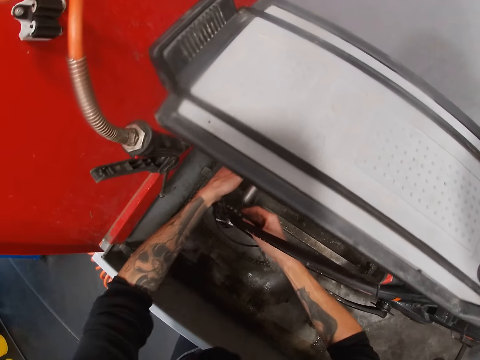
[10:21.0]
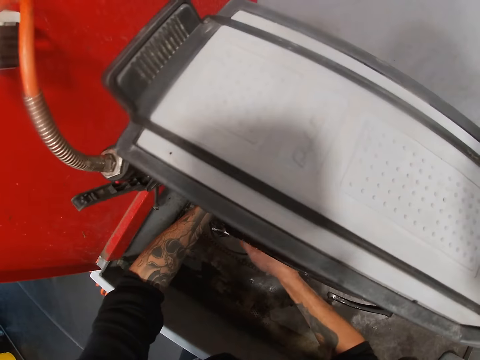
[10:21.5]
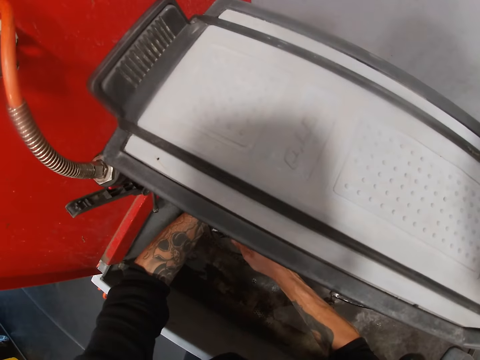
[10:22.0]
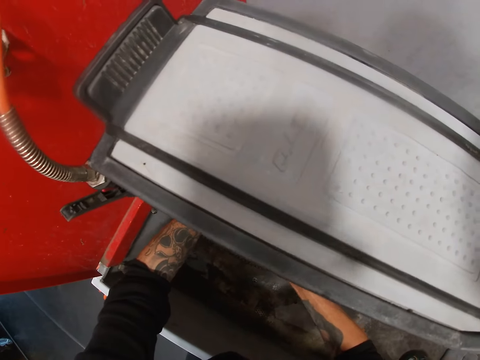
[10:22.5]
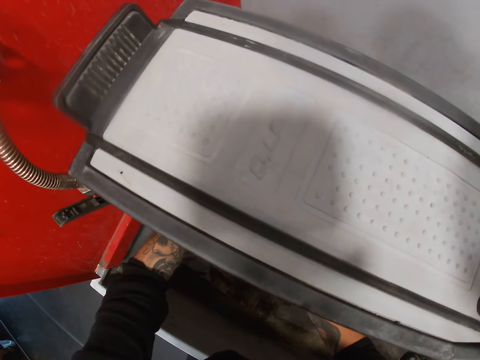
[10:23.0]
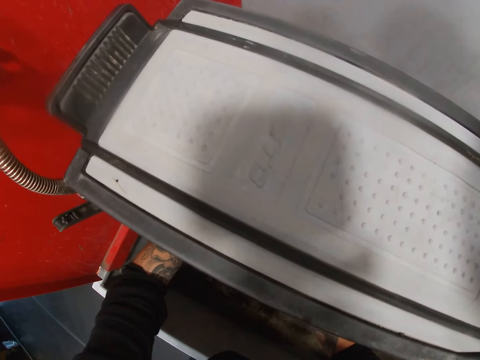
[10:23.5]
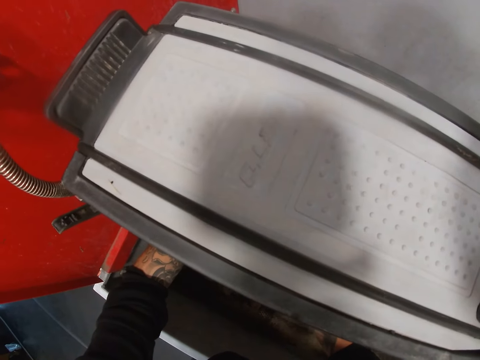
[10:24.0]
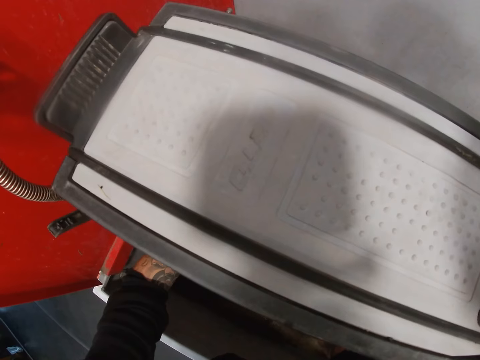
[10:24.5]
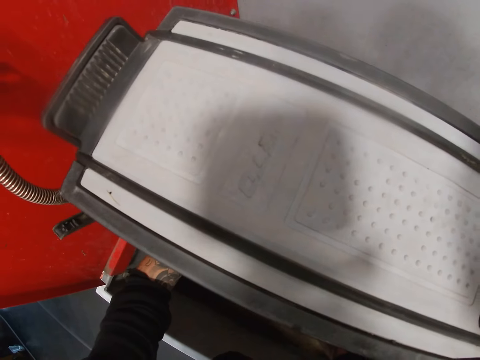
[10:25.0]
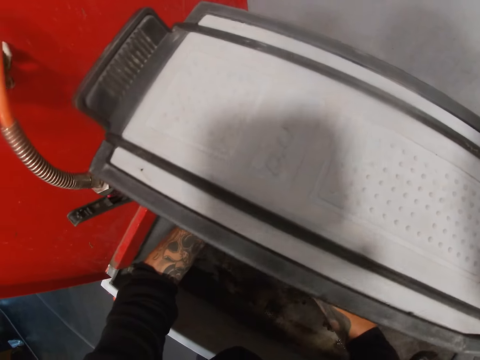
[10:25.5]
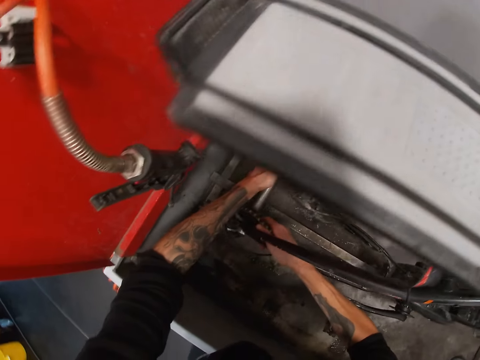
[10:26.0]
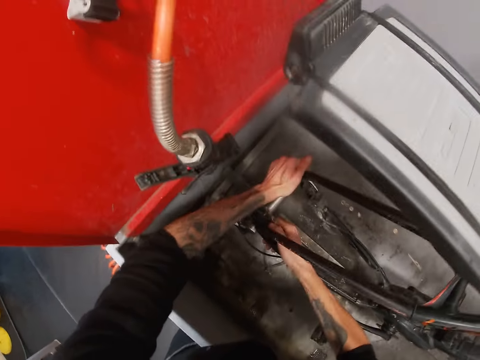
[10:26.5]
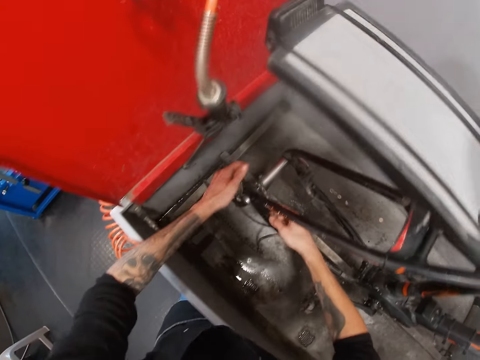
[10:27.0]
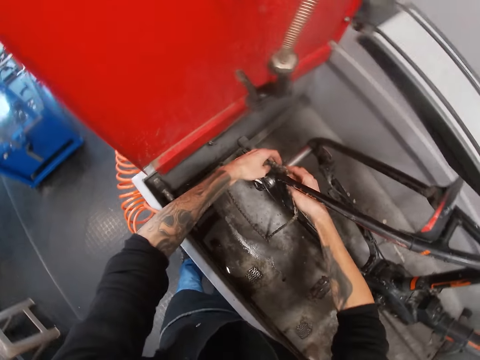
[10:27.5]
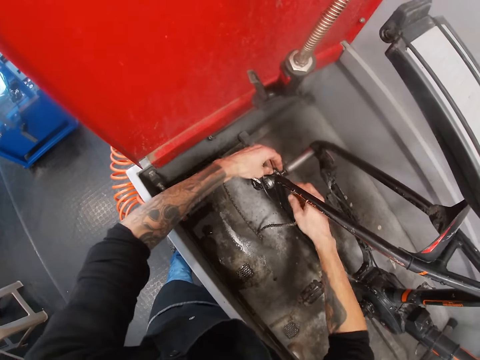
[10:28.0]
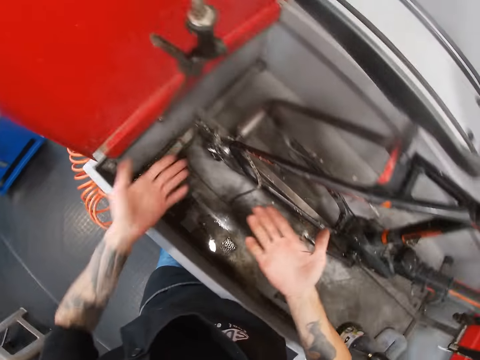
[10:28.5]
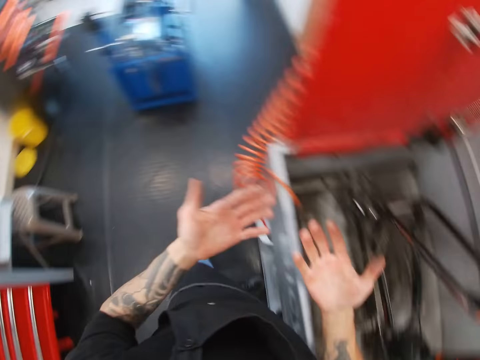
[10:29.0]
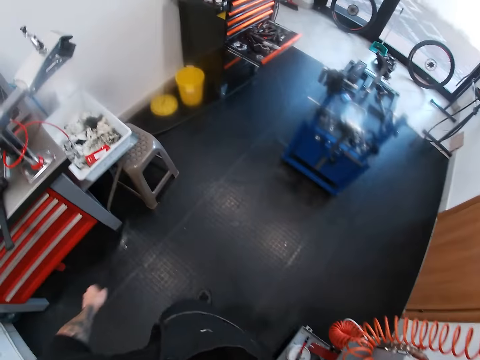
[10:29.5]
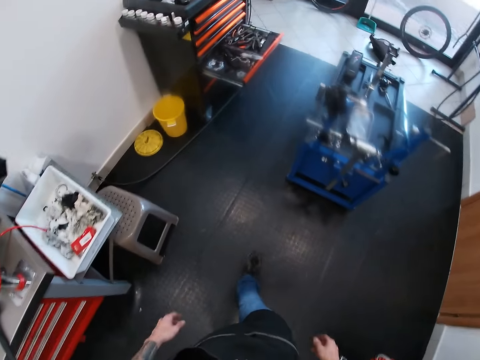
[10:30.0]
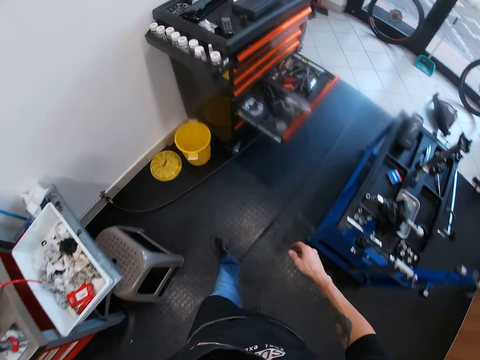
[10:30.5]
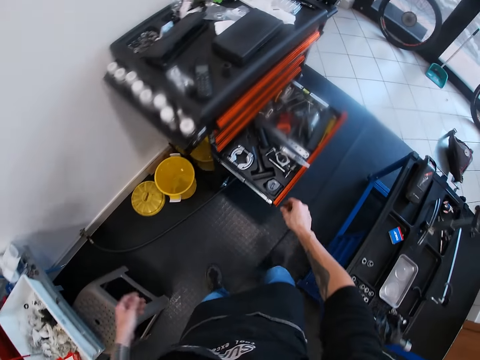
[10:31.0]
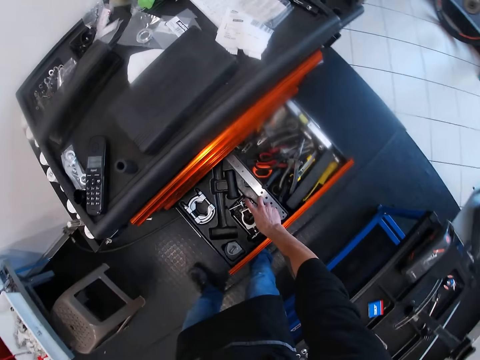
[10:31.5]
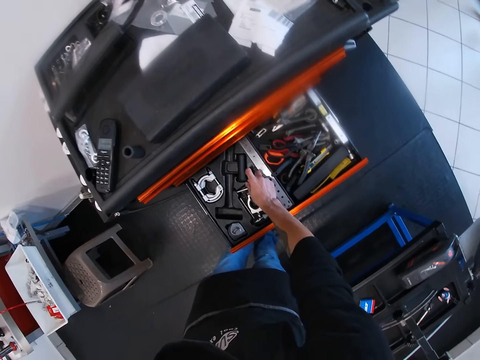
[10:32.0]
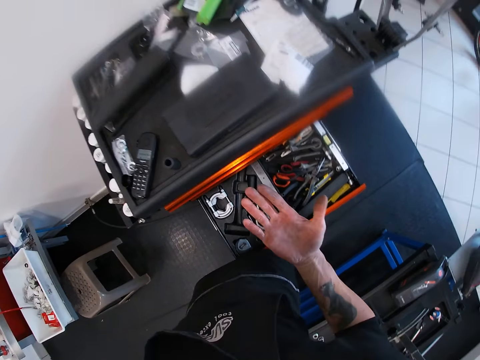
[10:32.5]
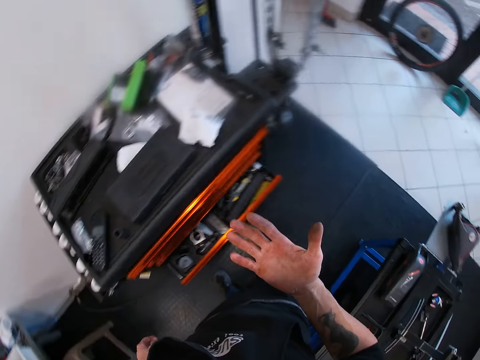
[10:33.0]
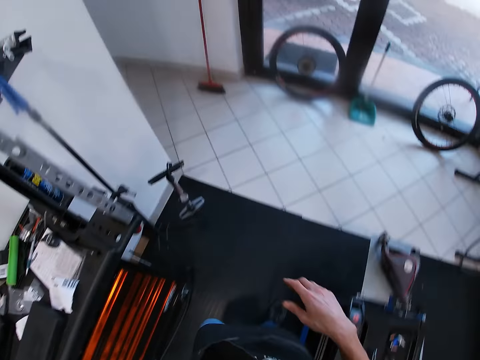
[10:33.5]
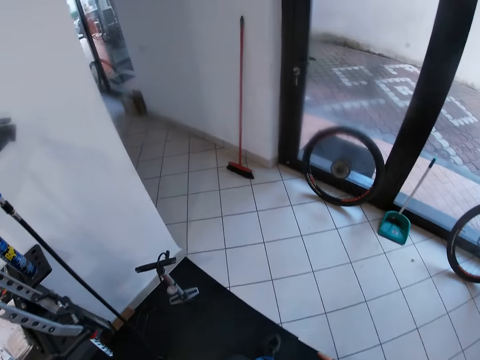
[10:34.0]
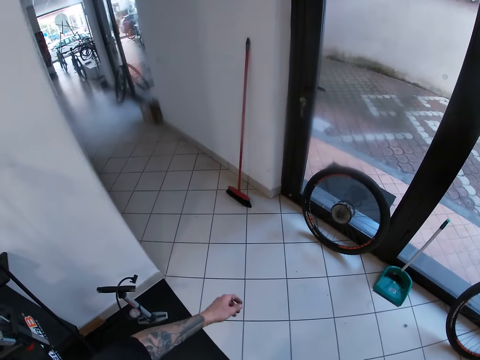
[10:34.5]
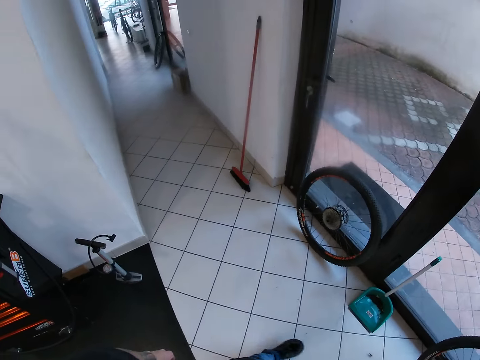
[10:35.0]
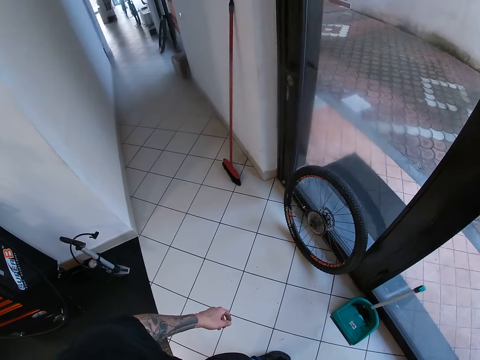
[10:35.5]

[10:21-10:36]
The camera wearer takes both hands off the chain of the bicycle. He looks at his hands. He walks to the tool chest. He picks up an object from the drawer with his right hand. He drops the object from his right hand into the drawer. He pushes the drawer into the tool chest with his right leg. He looks at his hand.

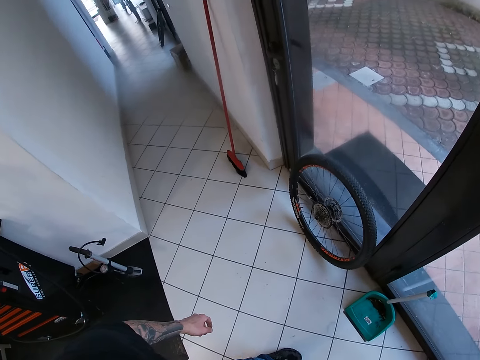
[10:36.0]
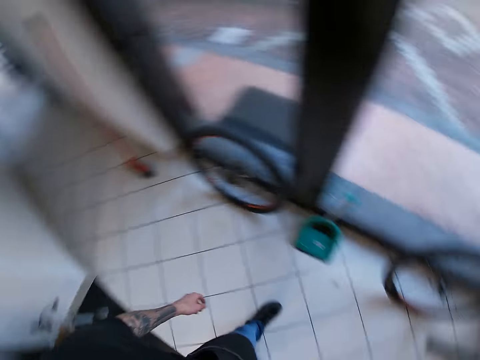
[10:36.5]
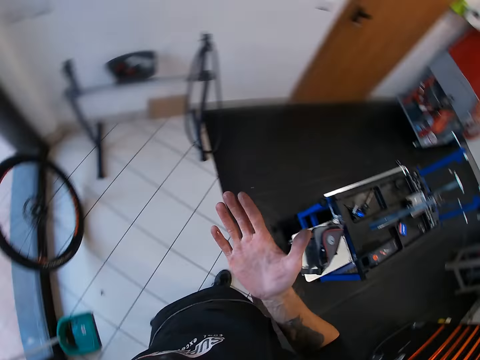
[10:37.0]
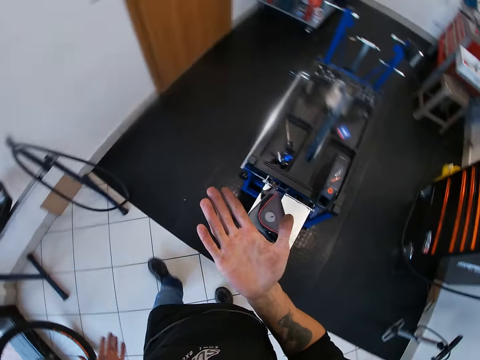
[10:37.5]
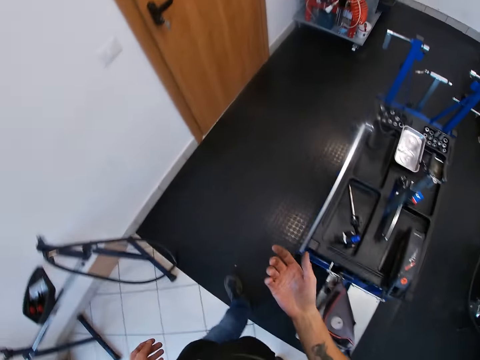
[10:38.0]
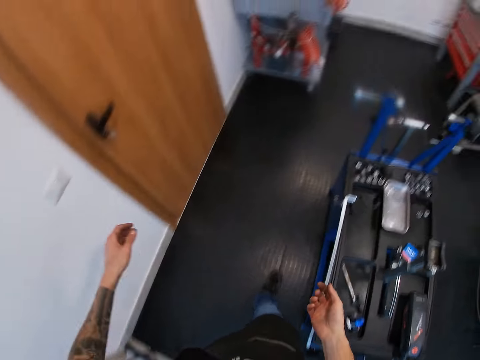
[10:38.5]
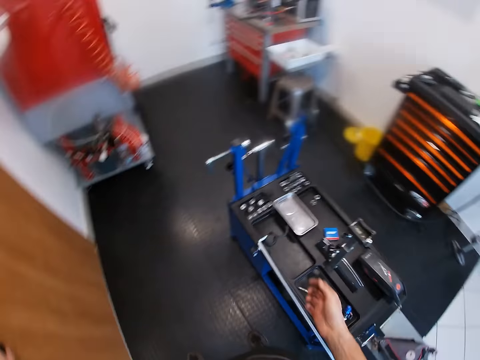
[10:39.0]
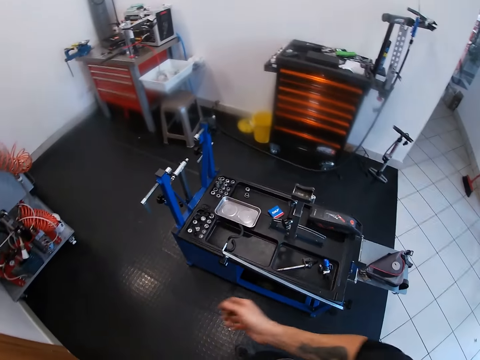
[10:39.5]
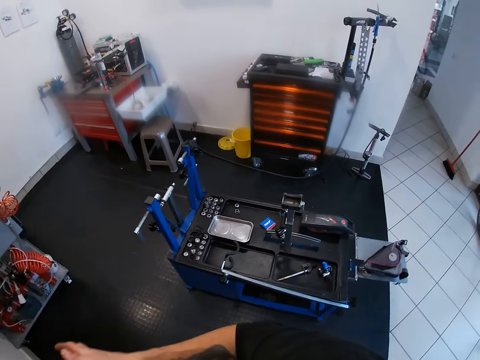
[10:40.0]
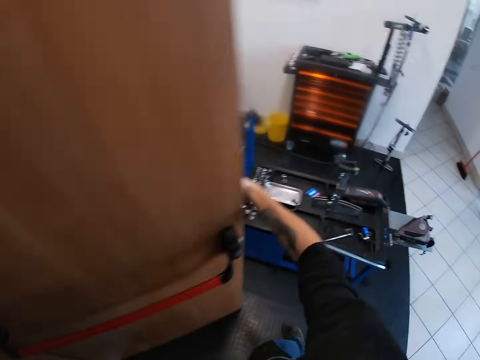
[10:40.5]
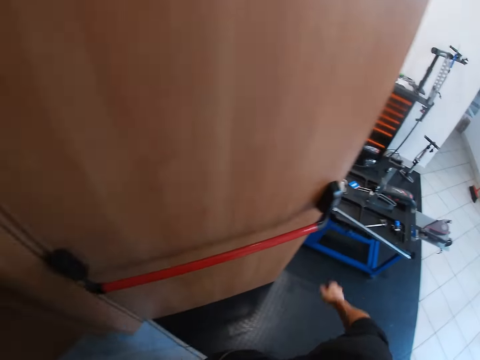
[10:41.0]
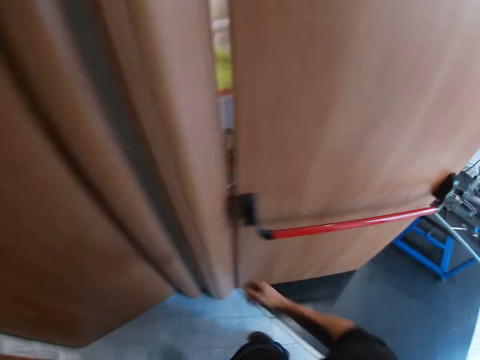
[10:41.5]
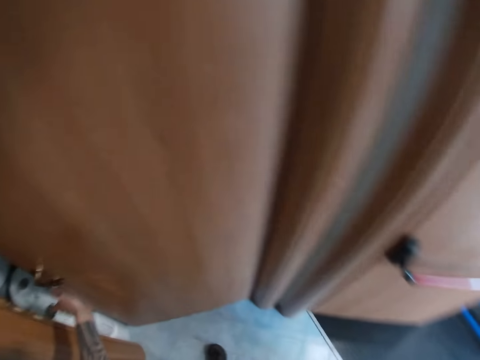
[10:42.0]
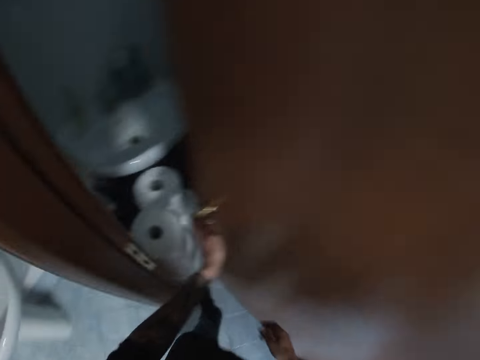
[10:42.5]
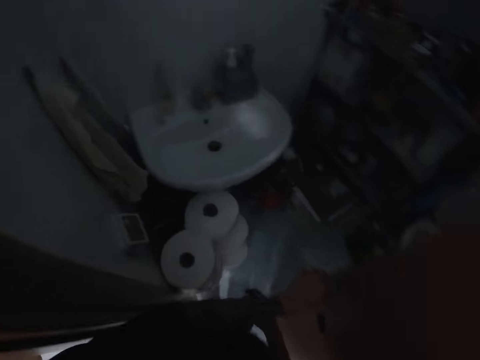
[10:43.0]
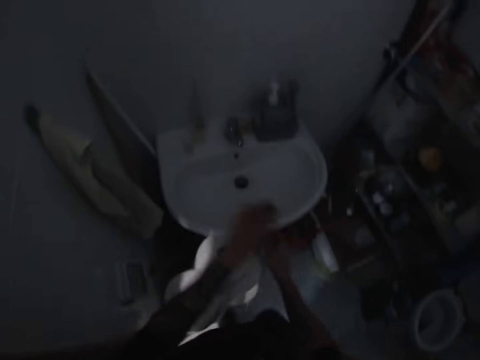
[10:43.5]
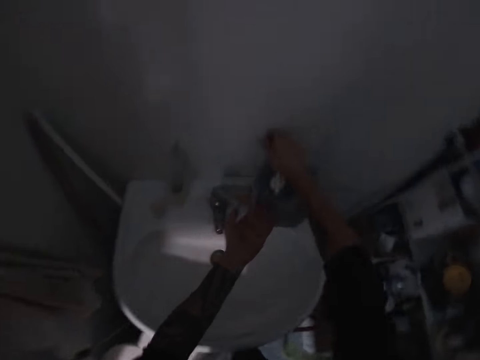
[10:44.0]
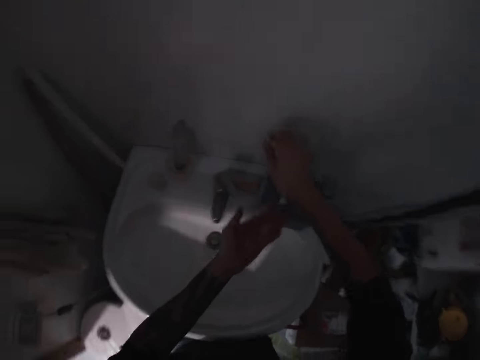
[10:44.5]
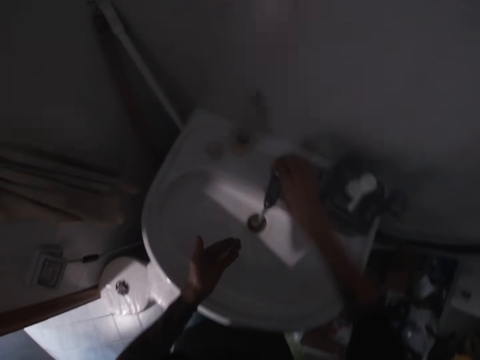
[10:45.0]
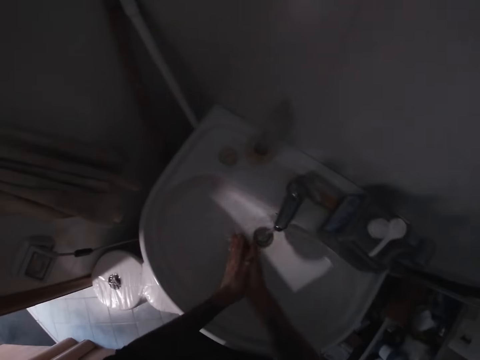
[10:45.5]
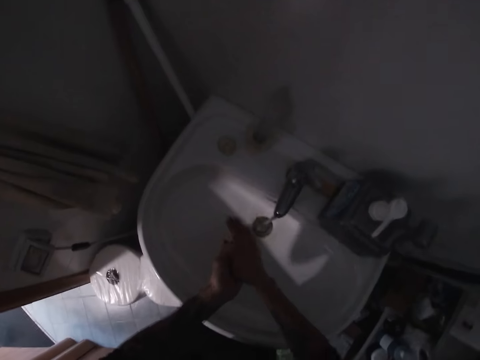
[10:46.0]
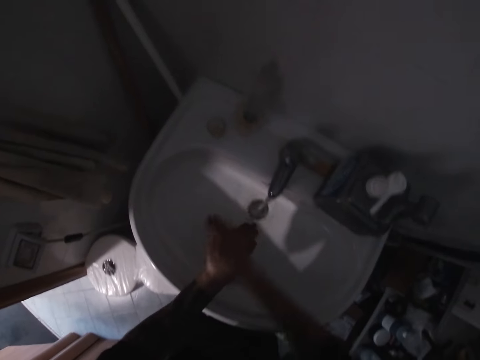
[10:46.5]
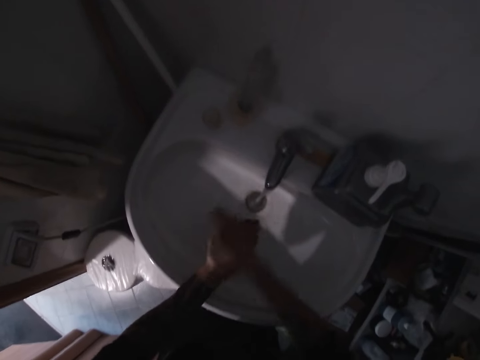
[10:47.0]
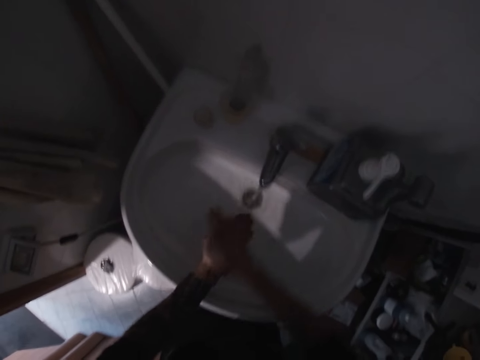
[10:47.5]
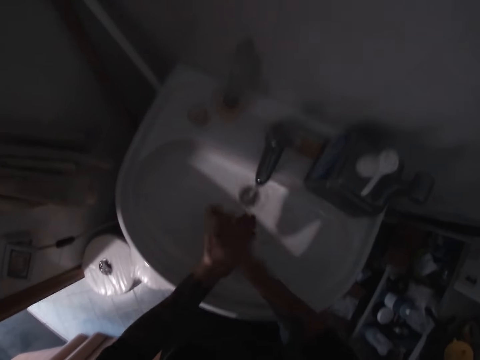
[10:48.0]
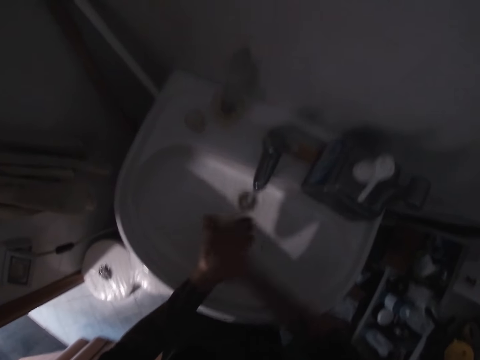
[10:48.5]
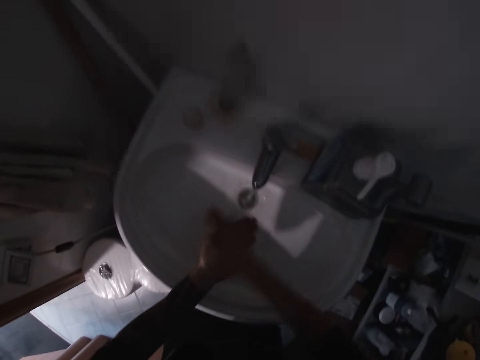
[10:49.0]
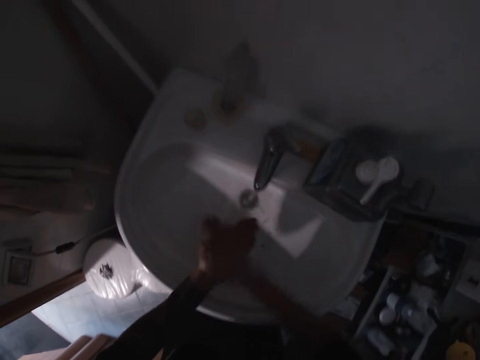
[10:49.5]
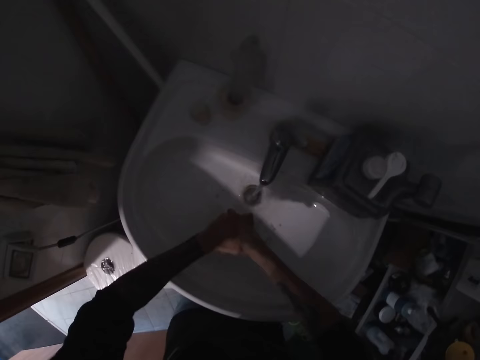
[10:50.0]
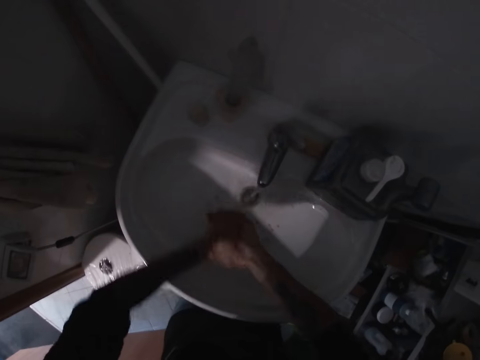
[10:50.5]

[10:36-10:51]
The camera wearer looks at the corridor. He walks to a door. He looks at his hands. He opens the door with his left hand. He holds the door with his right hand. He walks to the door of a store. He opens the door of the store with his left hand. He walks into the store or bathroom. He dispenses soap from a container into his left hand with his right hand. He turns on the tap of a sink with his right hand. He washes his hands under the running tap of the sink.
